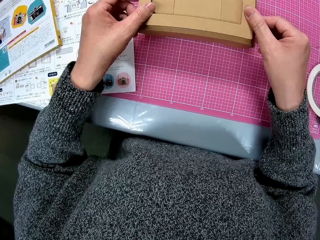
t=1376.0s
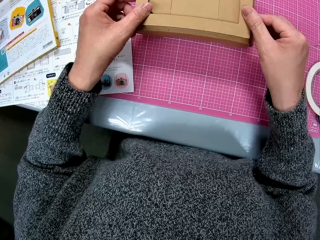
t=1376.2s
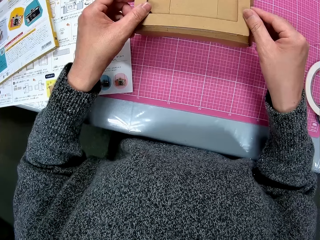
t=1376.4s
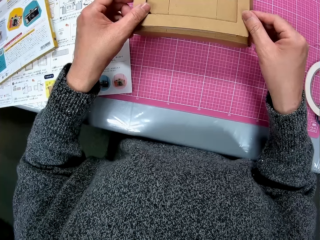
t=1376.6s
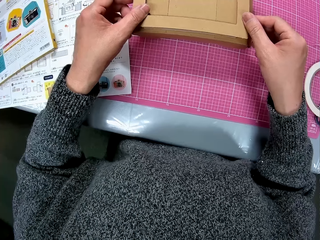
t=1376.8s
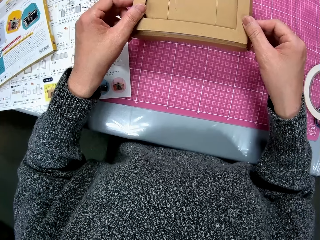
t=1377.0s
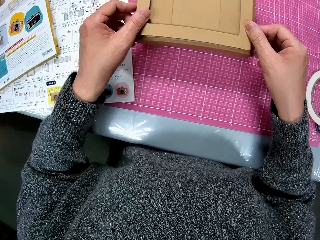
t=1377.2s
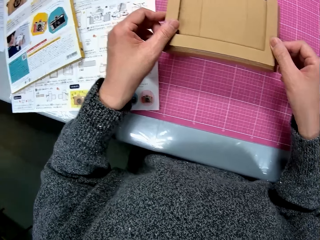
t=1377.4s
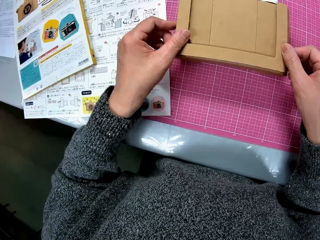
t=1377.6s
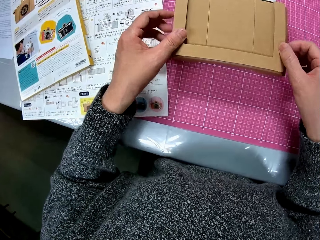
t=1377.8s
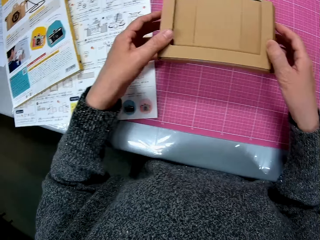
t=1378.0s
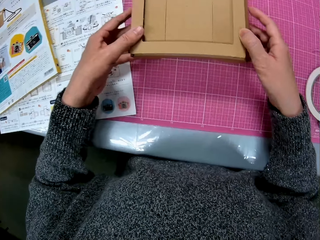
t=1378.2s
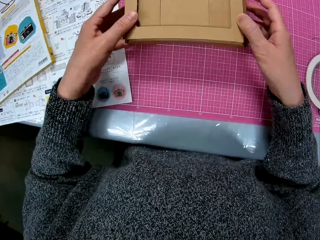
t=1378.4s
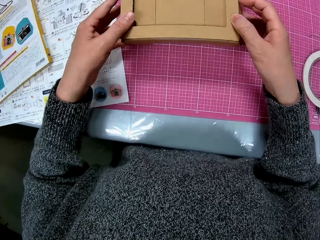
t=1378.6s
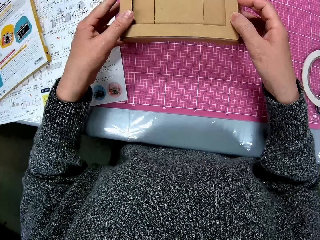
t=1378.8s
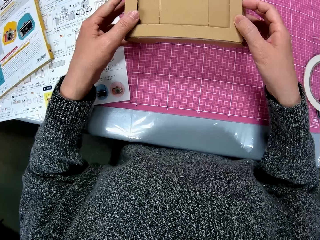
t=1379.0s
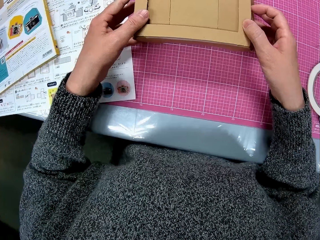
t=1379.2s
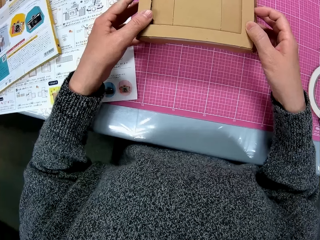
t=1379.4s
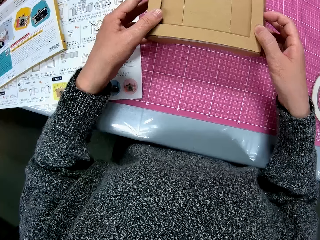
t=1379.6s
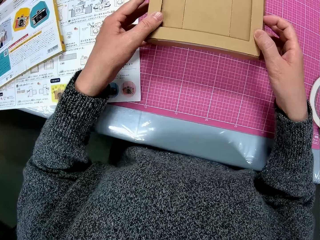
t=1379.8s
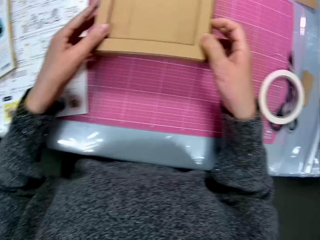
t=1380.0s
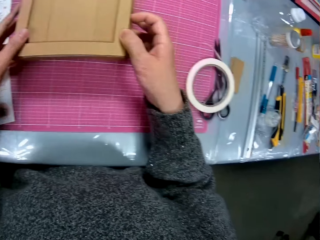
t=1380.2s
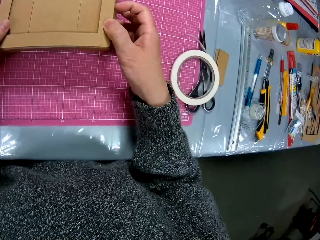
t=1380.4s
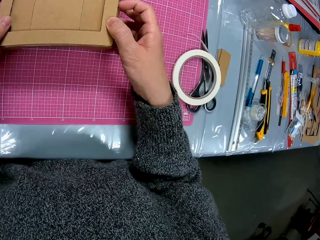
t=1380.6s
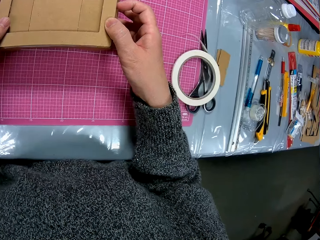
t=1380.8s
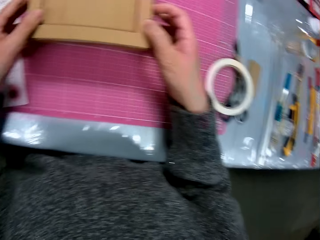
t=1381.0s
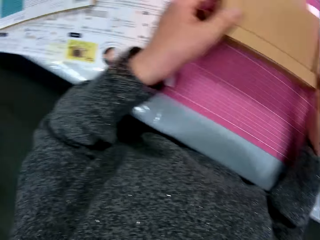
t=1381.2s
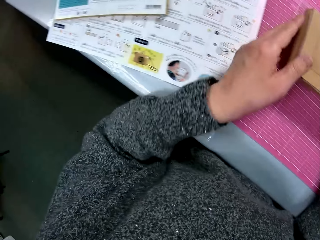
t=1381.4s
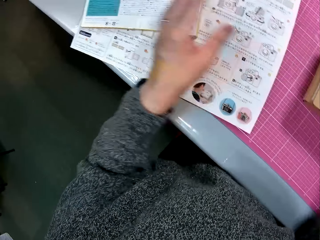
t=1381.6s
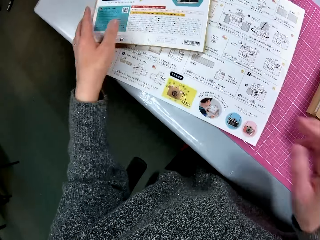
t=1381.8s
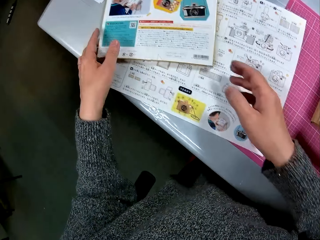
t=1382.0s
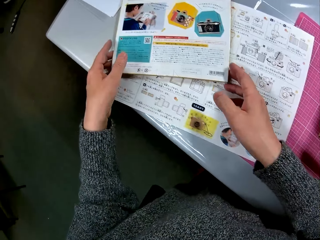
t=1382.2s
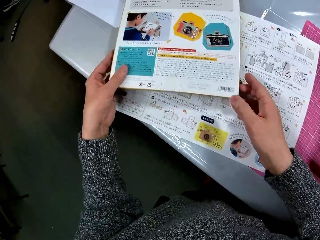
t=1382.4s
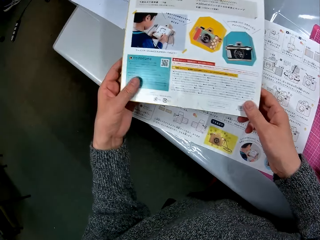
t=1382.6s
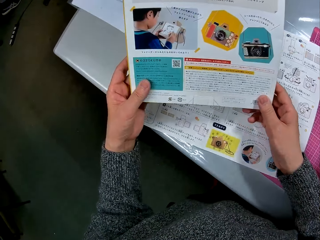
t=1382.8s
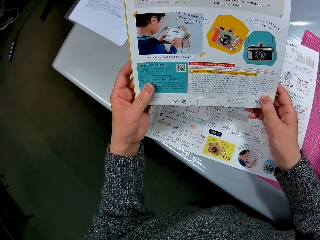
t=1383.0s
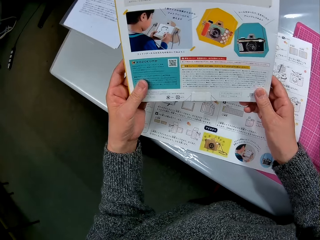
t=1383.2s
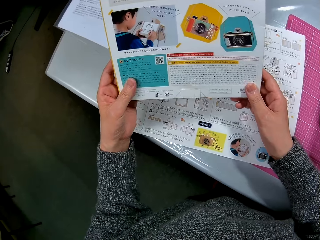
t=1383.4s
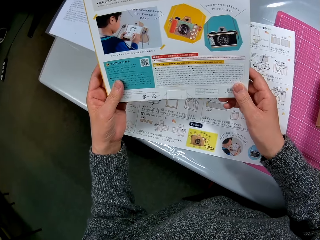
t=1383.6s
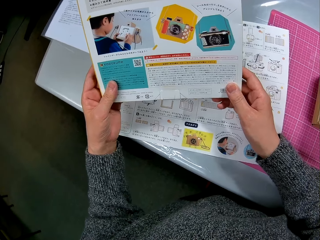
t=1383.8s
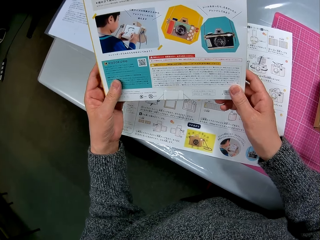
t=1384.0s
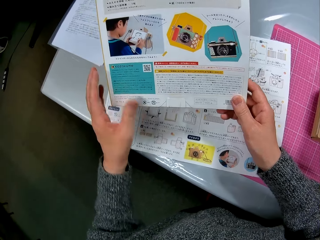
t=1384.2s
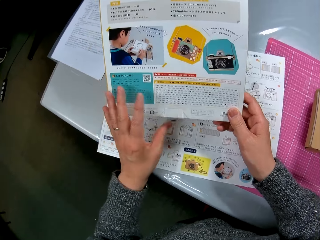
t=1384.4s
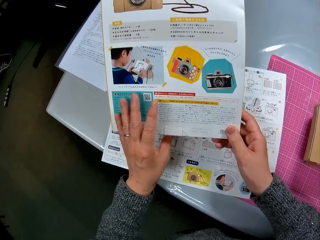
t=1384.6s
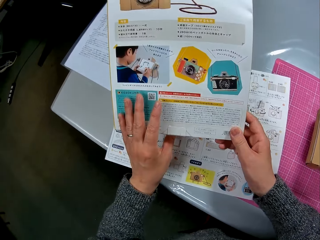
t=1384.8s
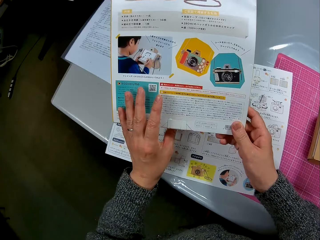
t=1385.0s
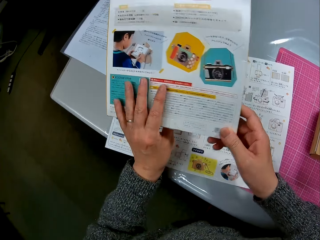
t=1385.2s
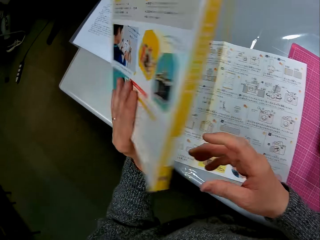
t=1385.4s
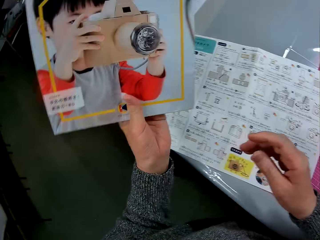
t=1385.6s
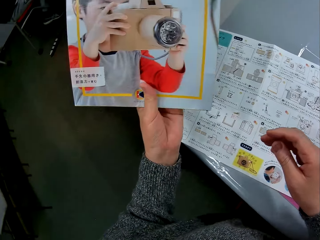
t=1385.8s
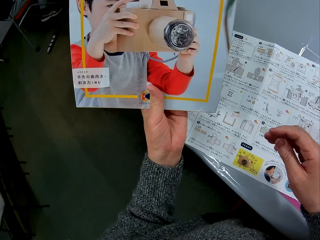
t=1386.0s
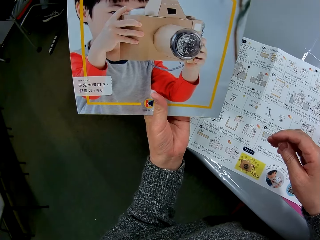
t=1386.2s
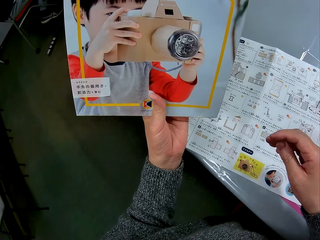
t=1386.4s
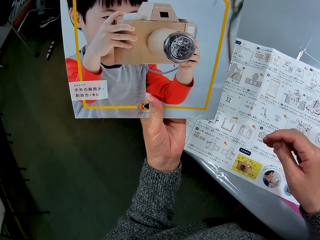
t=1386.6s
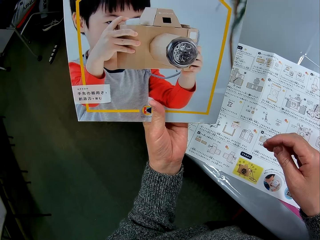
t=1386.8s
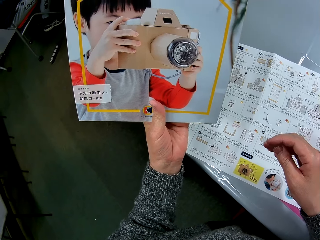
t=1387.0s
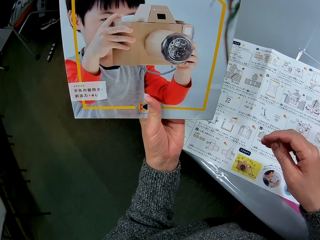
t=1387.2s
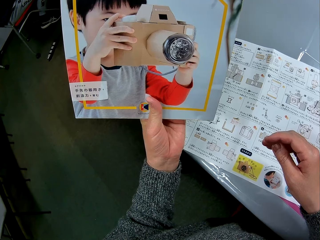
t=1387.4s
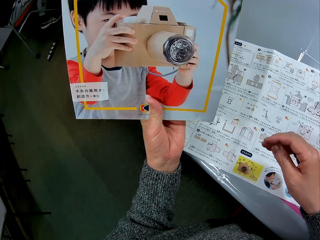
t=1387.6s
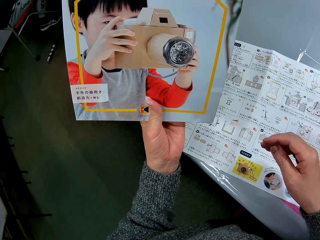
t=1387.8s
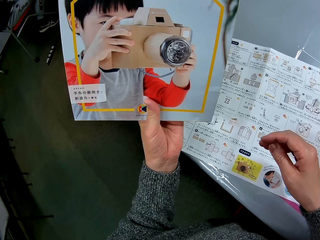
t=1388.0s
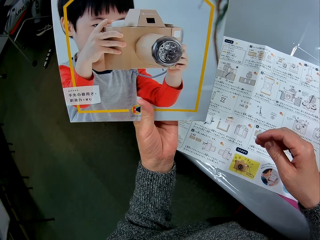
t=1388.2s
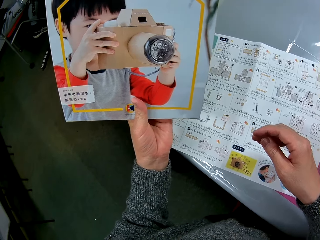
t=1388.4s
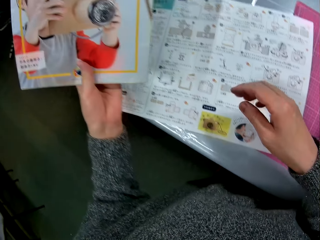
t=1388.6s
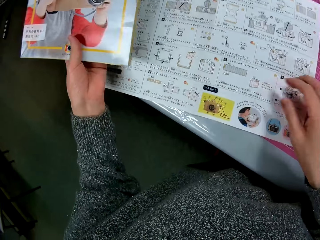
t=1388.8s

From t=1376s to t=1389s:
The camera wearer looks around the table. They pick up the book on the table. They read the book on the table. They turn the other side of the book. They look at the picture on the book.

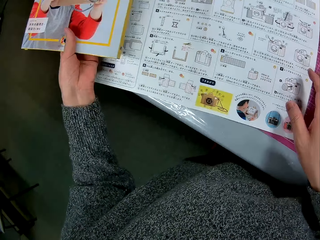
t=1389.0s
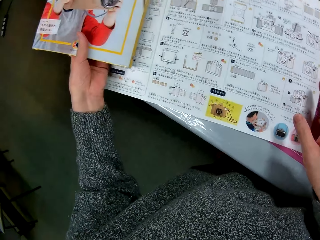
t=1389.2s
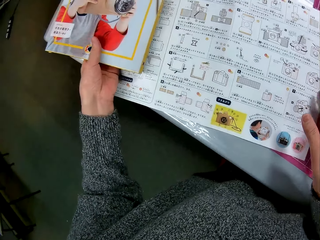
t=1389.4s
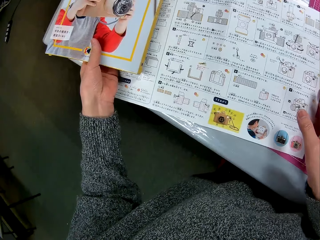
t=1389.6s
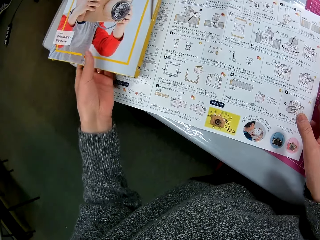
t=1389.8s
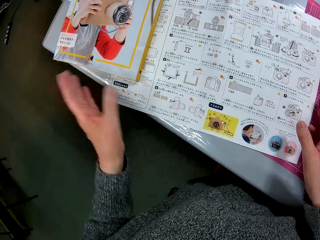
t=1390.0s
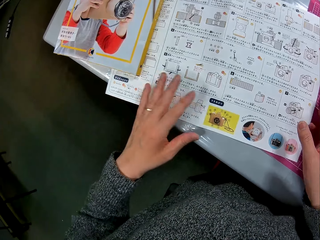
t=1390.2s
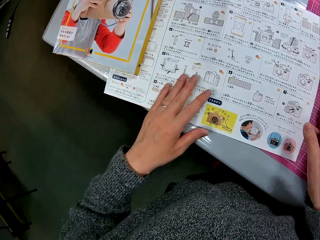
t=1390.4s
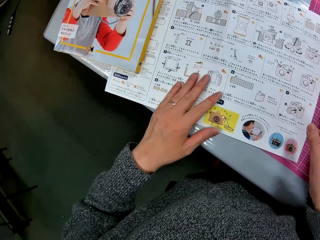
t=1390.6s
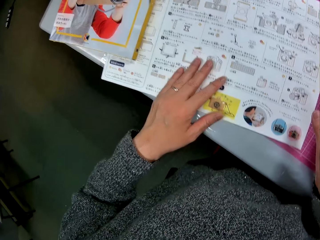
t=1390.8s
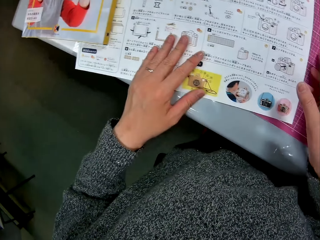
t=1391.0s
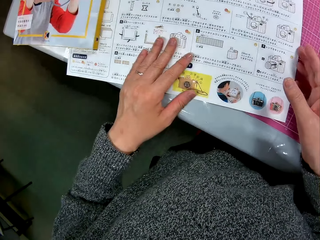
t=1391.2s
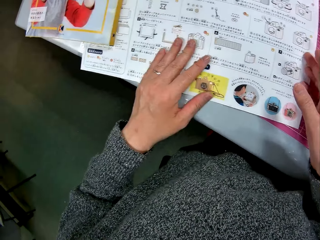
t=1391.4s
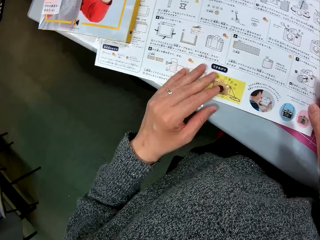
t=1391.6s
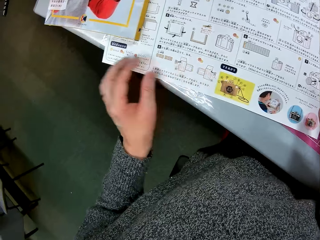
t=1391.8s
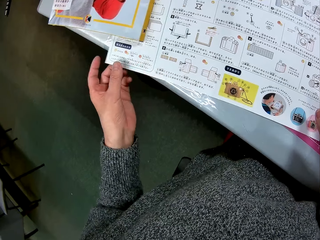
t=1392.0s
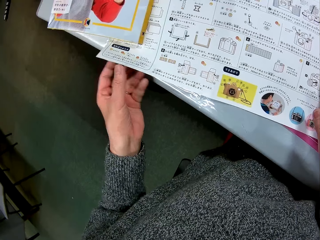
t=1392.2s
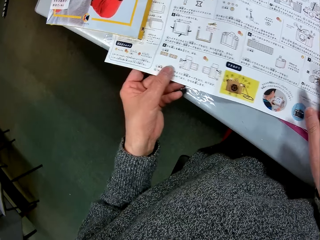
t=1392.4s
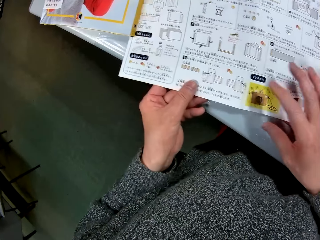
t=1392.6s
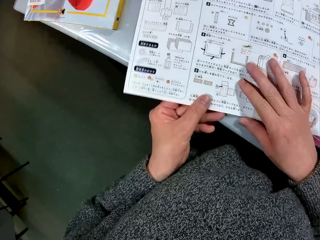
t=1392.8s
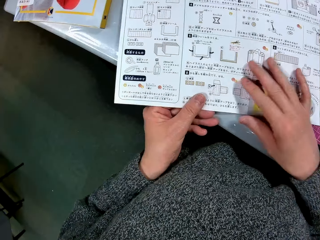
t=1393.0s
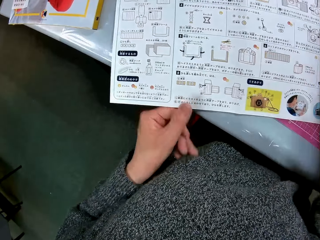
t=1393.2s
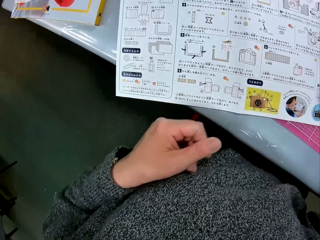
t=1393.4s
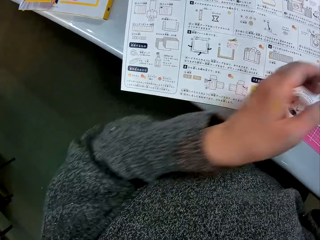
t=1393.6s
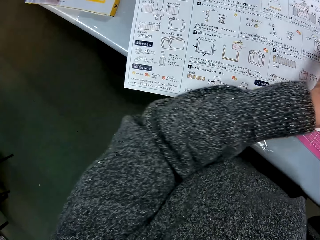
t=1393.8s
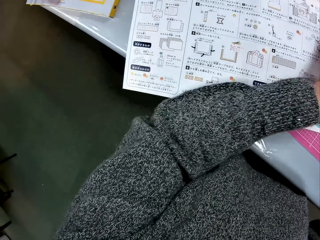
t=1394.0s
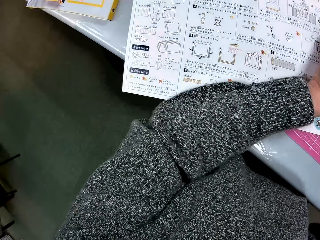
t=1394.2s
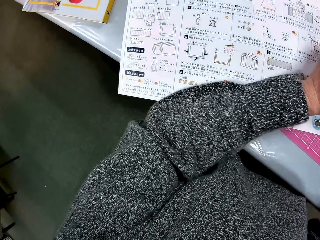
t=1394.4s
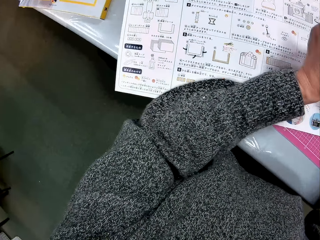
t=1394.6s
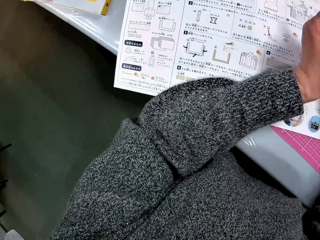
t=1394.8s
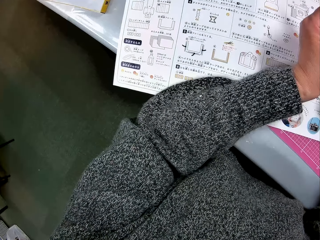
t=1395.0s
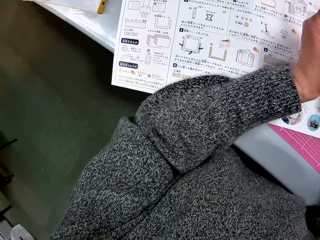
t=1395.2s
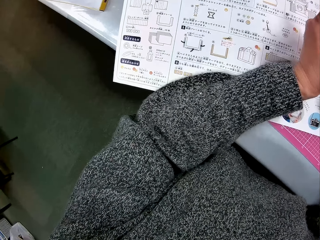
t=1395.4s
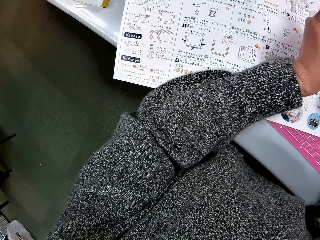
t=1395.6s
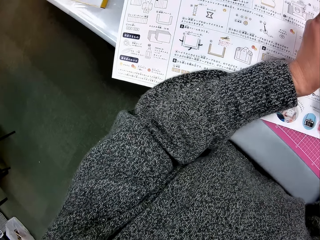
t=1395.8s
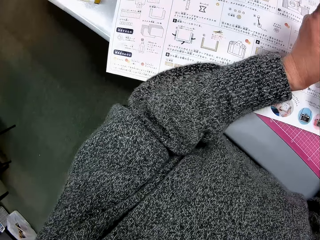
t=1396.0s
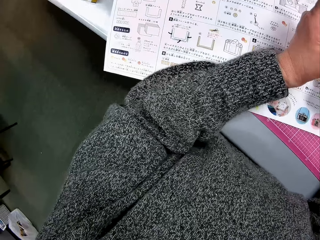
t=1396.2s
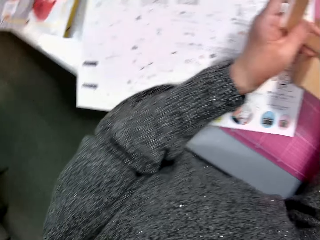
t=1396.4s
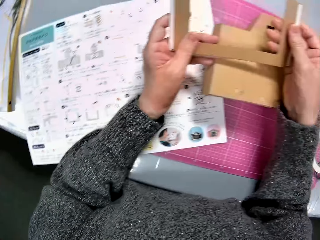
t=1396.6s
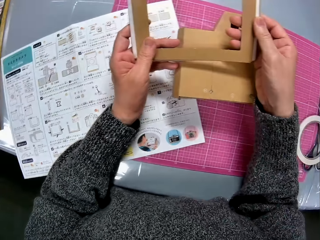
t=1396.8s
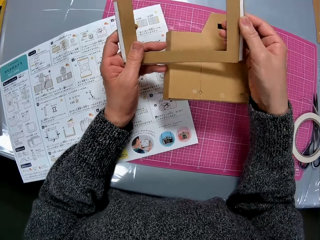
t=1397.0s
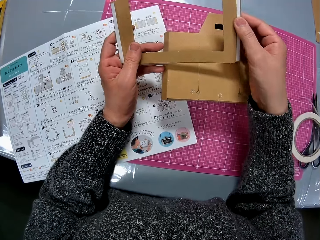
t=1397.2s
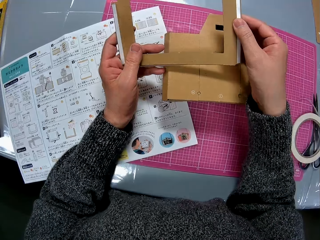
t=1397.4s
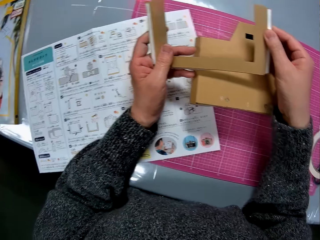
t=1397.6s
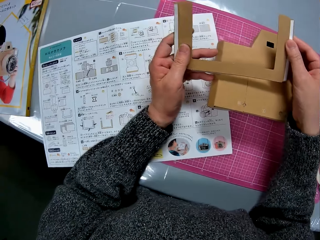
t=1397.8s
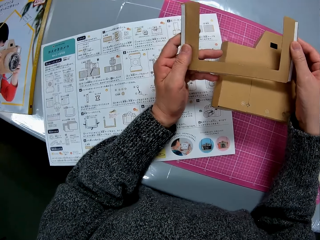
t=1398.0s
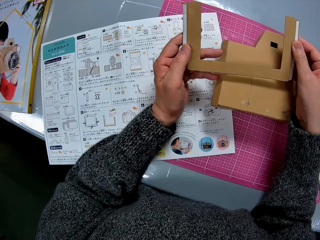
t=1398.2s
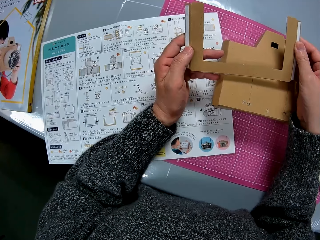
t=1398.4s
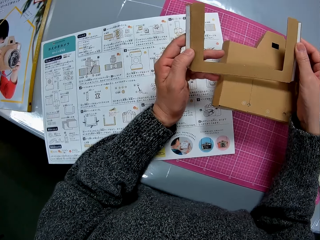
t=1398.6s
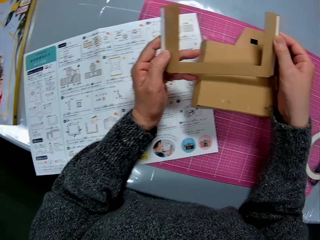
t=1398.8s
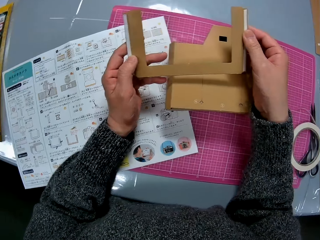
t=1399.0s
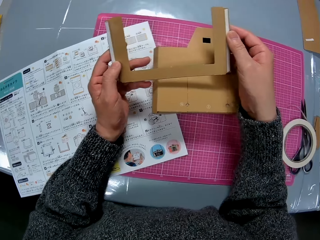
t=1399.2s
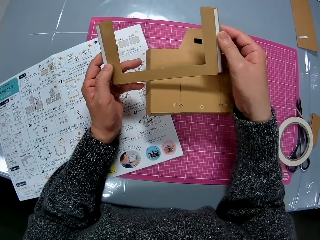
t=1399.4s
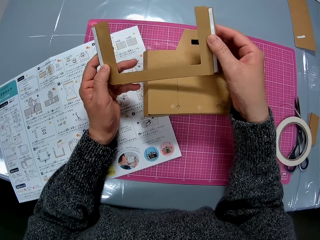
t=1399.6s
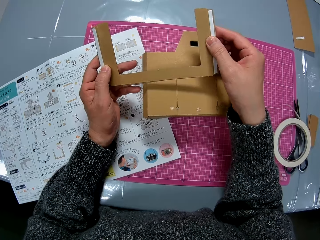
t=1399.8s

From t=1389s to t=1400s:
The camera wearer places the book on the table. They hold the paper. They pull the guide from under the book. They move the paper. They pick up the shaped box and look at the shaped box.
